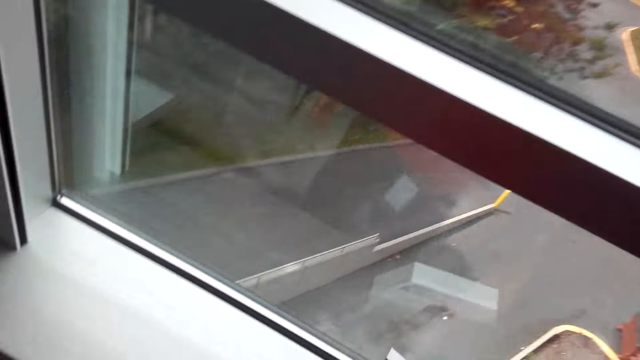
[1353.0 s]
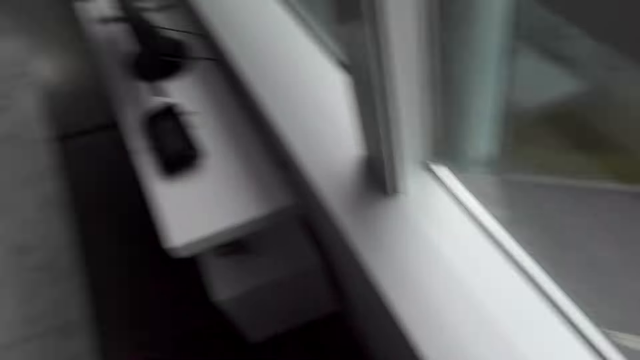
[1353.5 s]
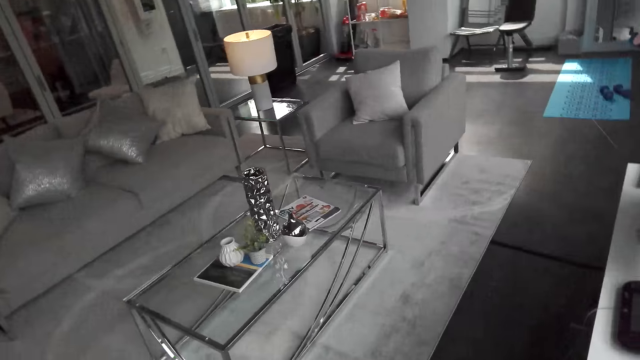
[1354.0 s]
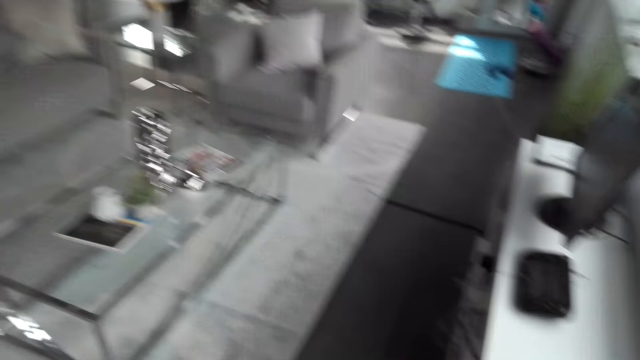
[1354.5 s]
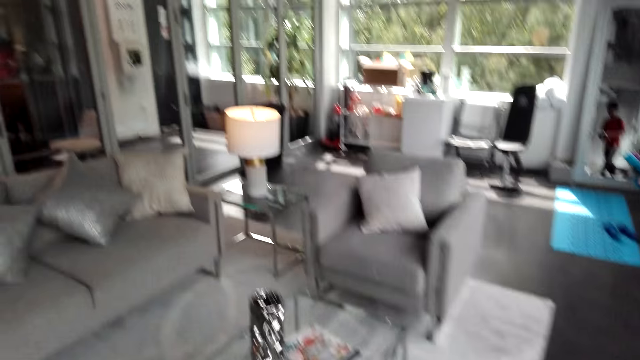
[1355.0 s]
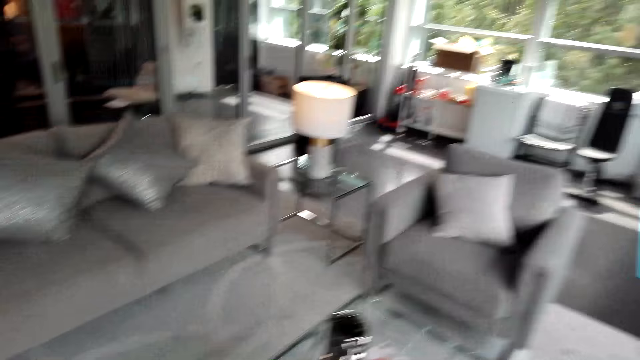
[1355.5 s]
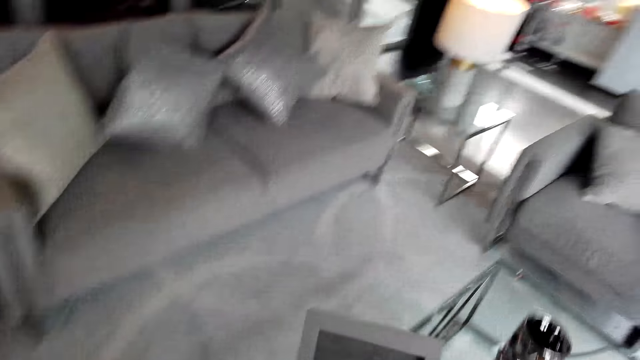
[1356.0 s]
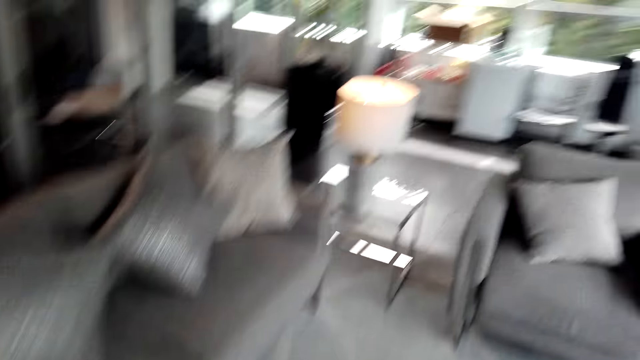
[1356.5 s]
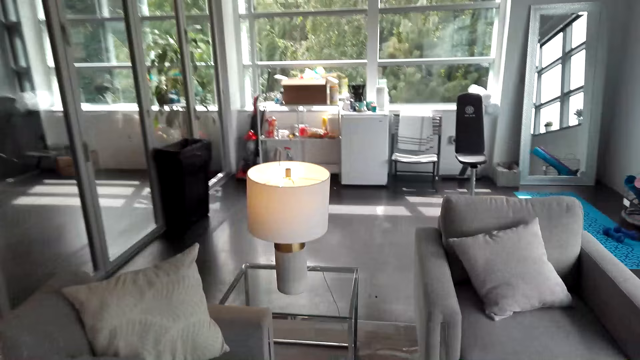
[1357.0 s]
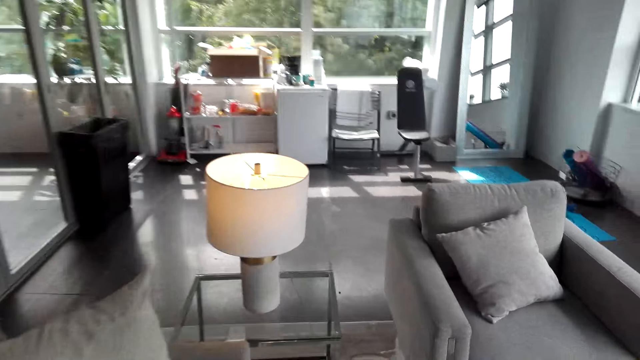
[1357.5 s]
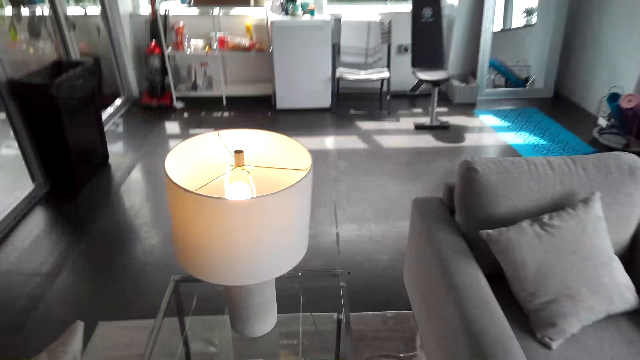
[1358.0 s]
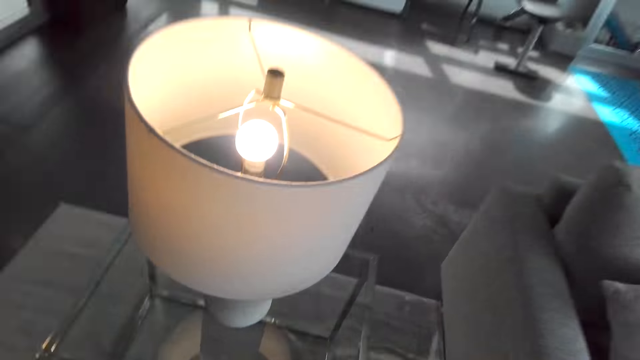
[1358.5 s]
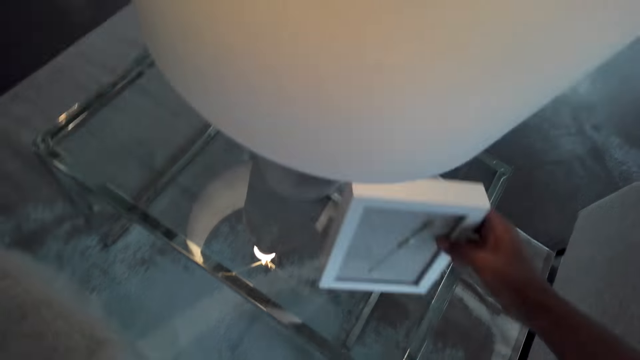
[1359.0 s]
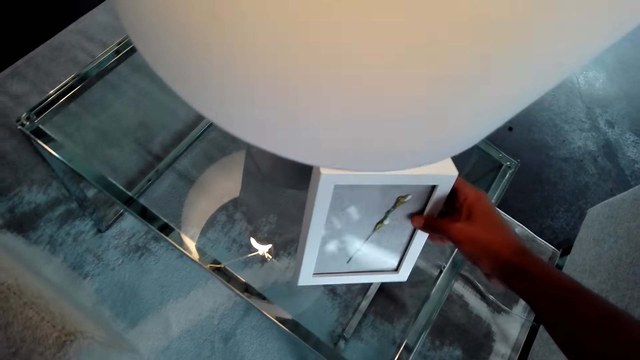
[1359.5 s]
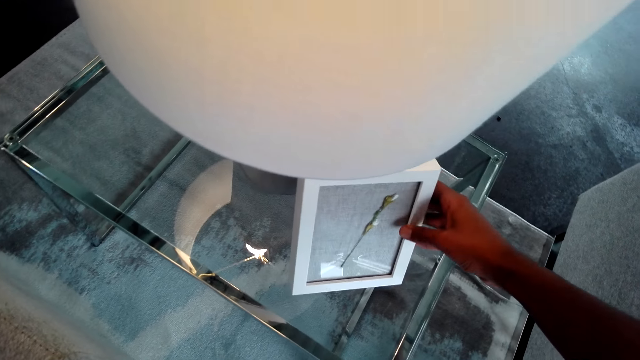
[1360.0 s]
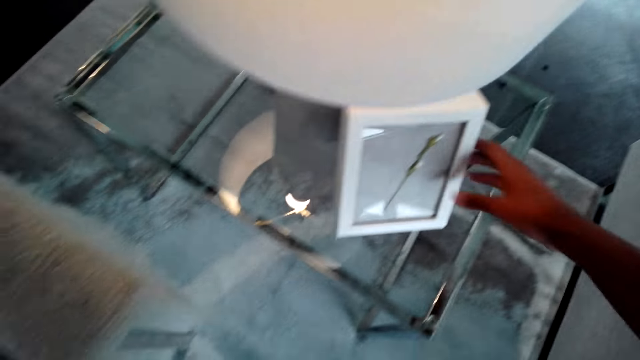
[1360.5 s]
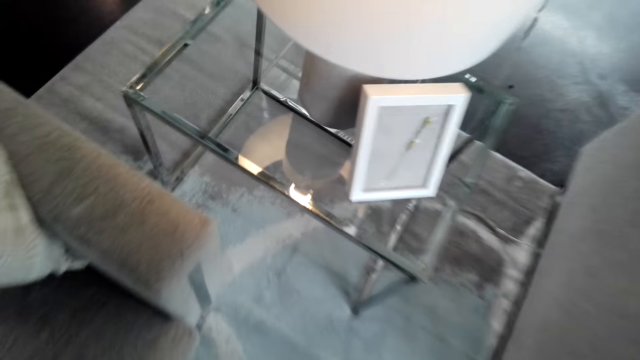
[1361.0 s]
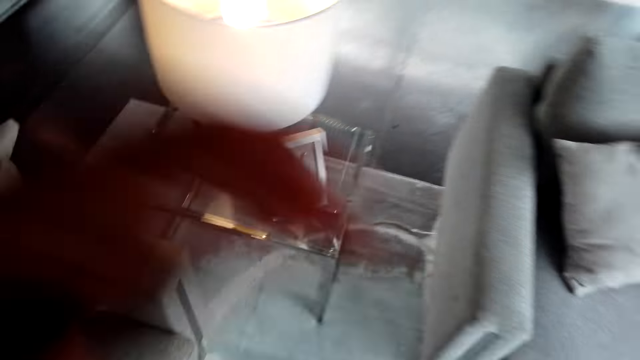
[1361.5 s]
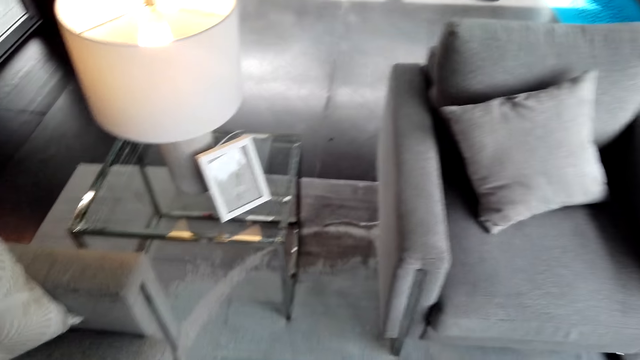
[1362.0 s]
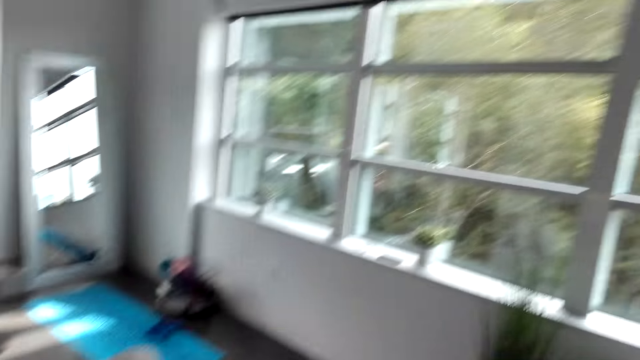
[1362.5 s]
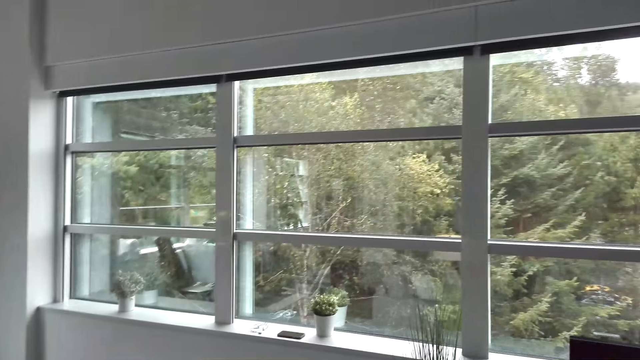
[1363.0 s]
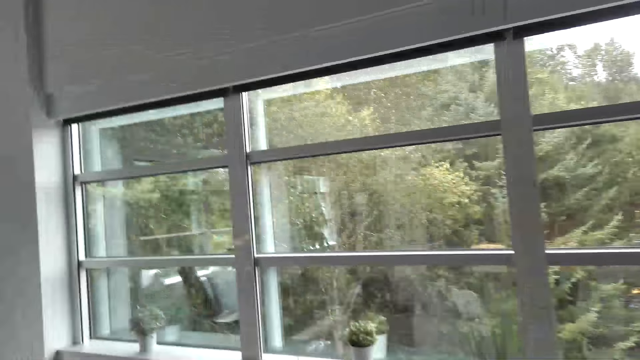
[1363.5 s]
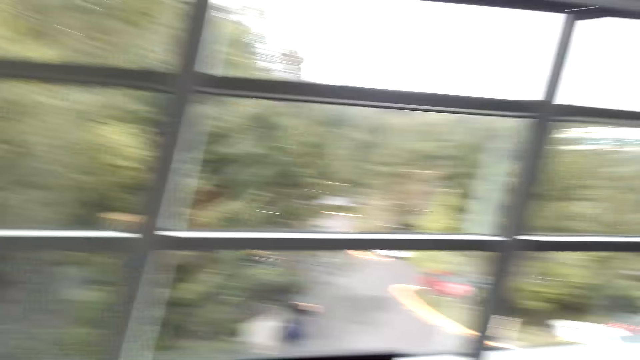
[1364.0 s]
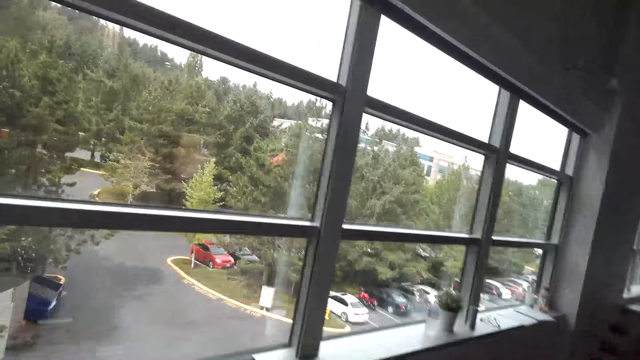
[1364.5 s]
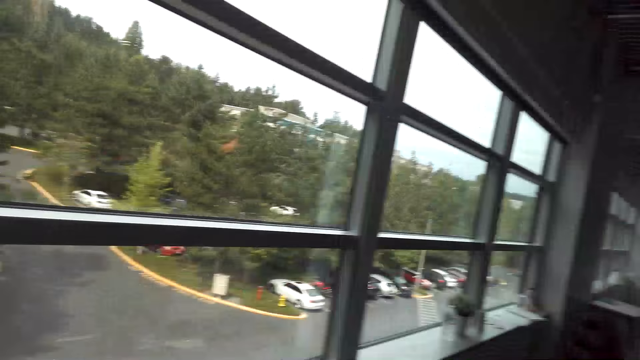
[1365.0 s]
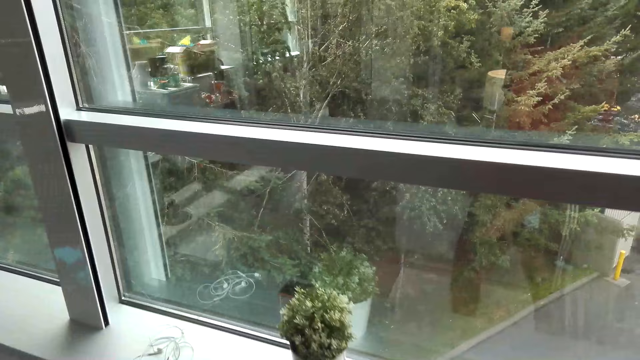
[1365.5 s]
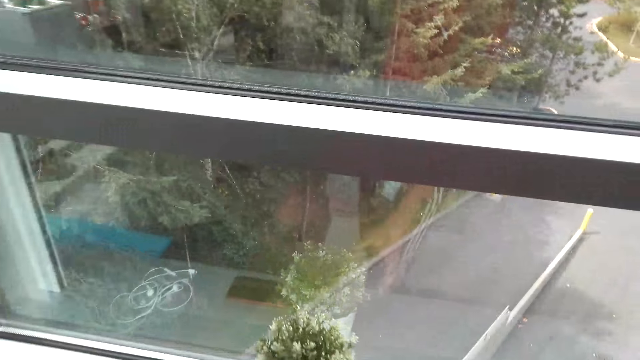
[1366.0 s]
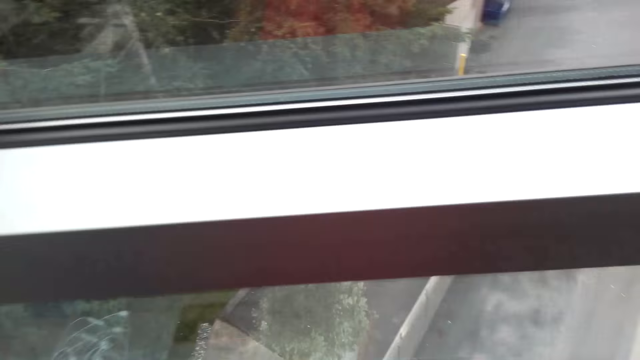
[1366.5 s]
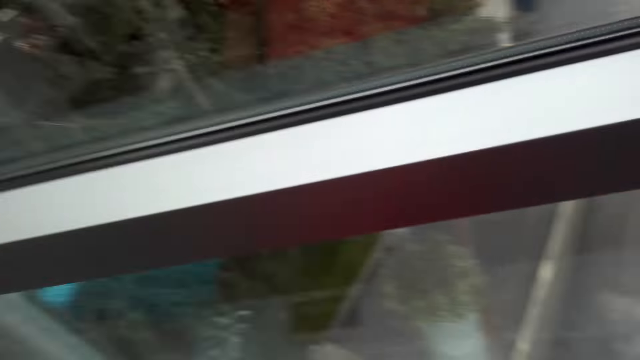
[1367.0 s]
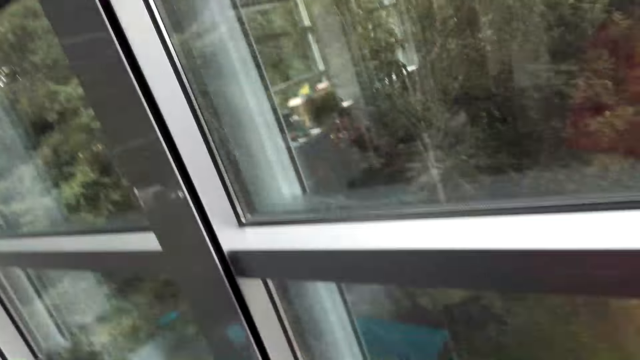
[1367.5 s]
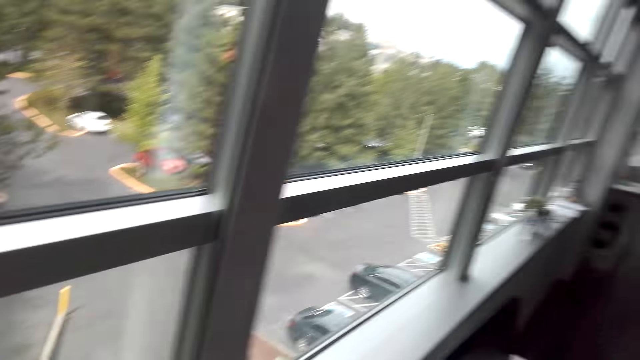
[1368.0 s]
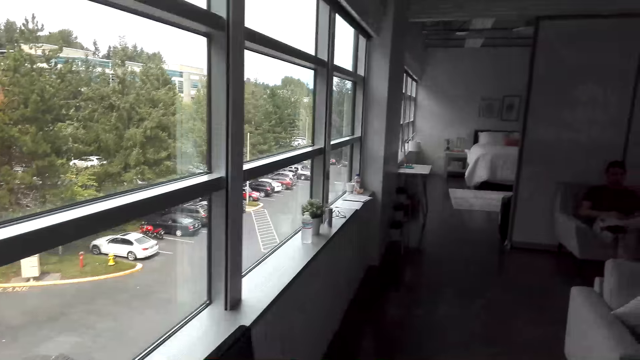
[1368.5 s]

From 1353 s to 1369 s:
The camera wearer picks up a frame on the window frame. They walk with the picture frame. They put the picture frame on the lamp table. They decorate the table with something. They walk around the house. They stare in the room.

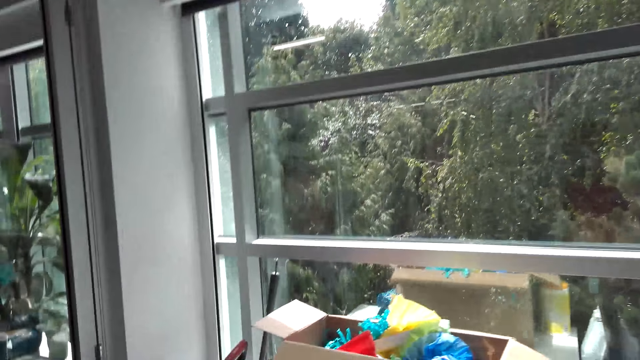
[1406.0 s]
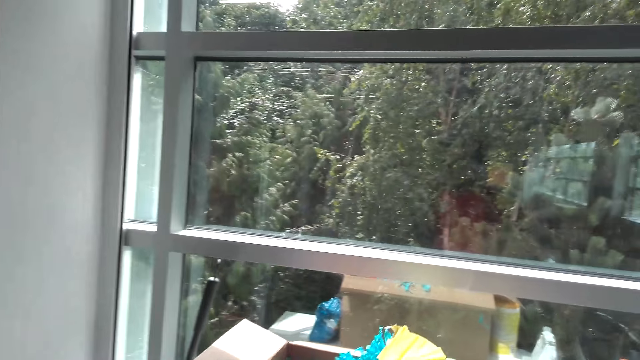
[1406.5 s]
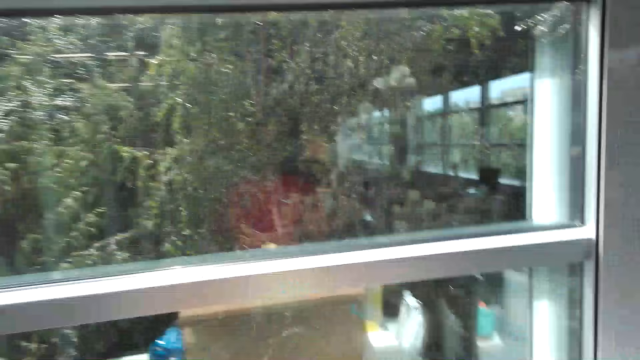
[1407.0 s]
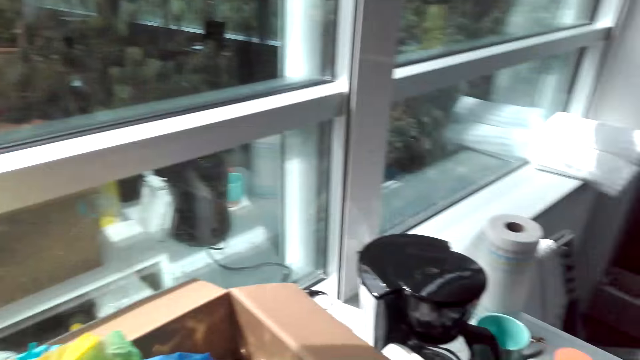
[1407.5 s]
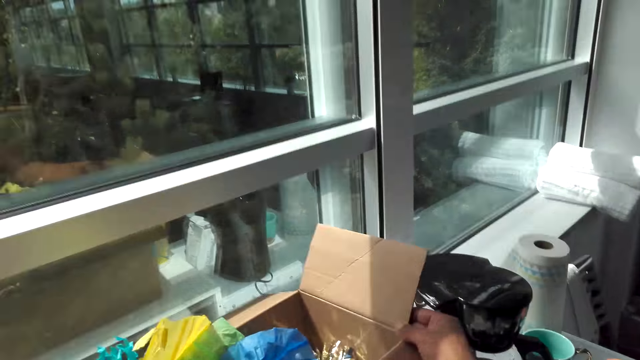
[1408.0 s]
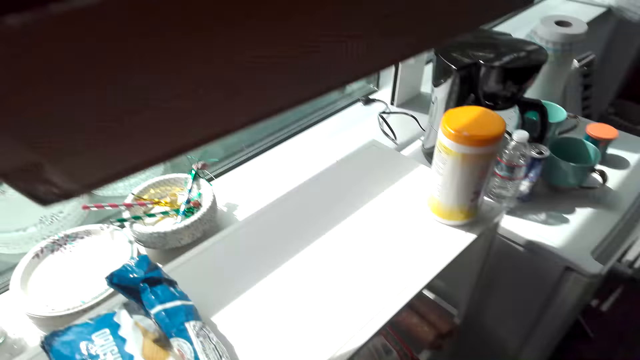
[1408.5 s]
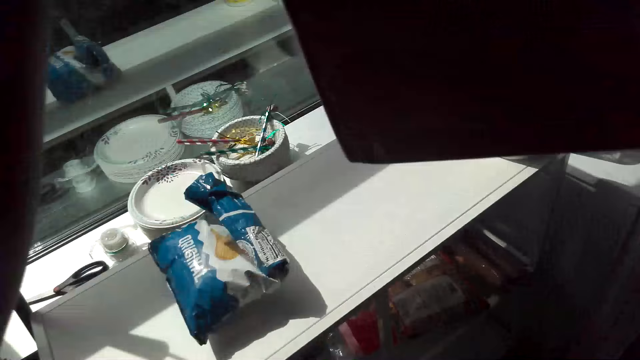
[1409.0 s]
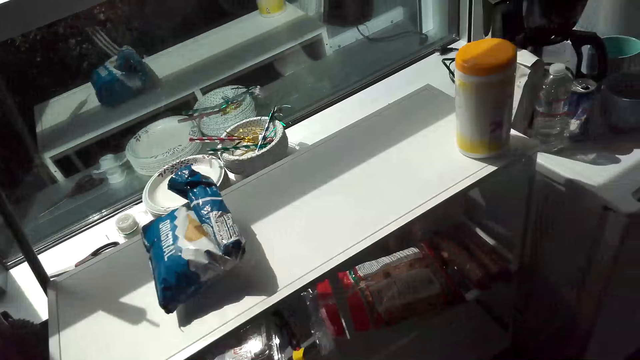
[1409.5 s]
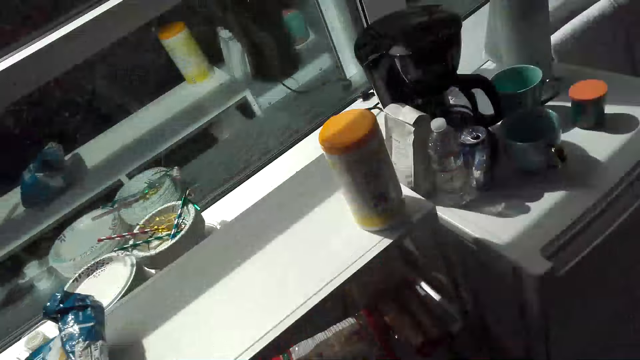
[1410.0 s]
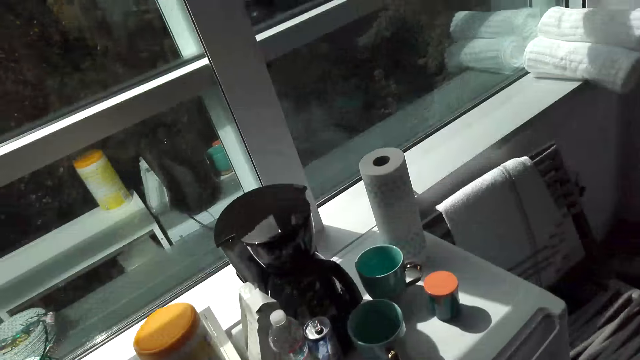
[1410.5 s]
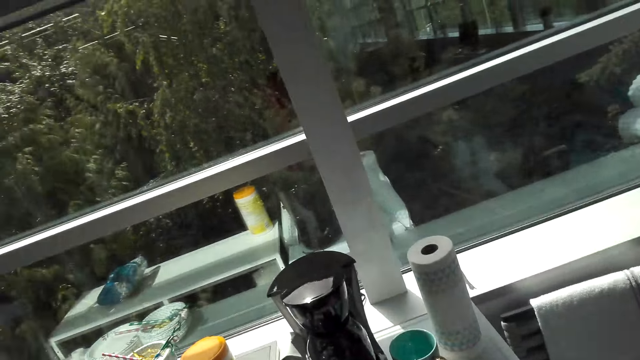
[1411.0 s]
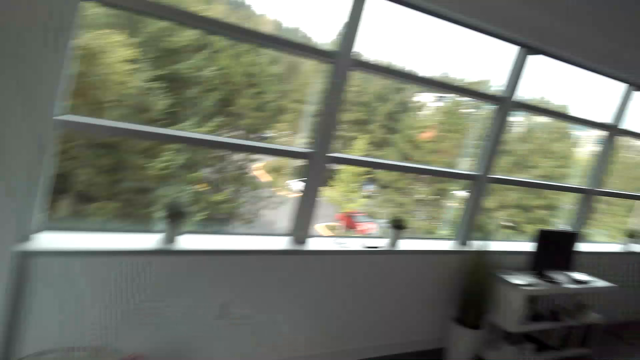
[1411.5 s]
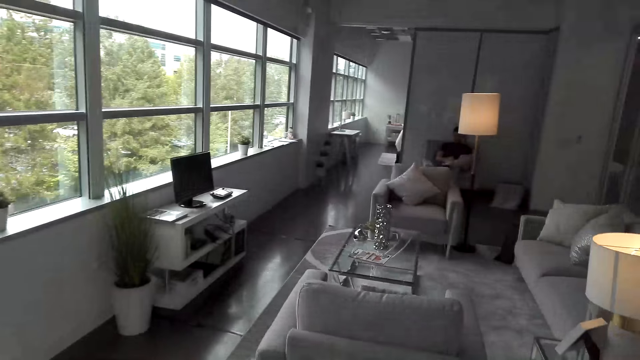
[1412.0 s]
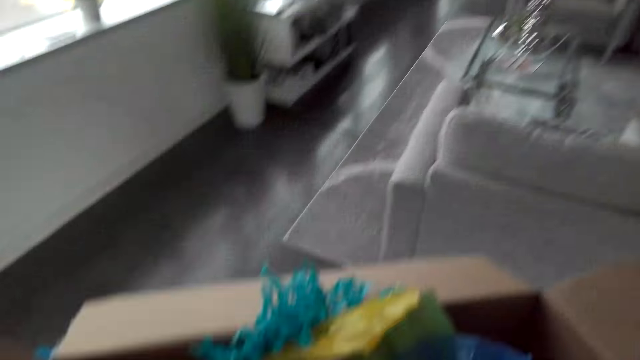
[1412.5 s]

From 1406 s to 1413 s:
The camera wearer picks up a box near the window. They move the box from the cabinet.
